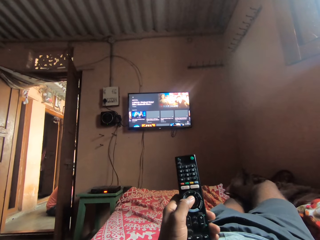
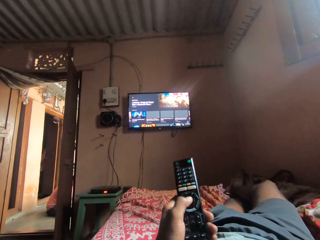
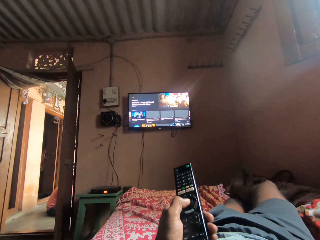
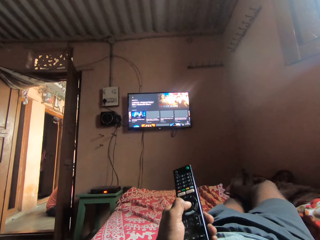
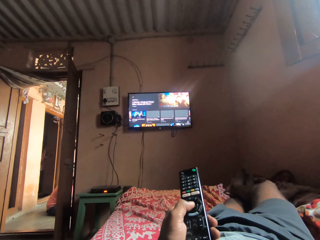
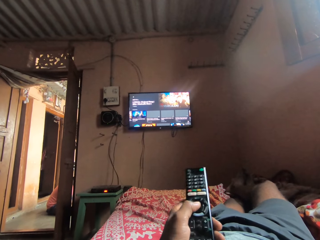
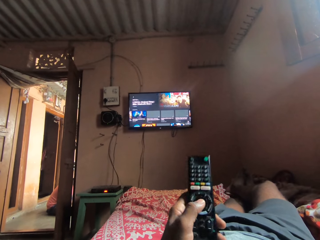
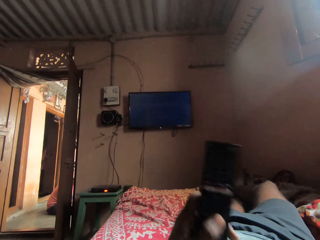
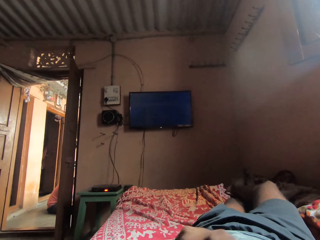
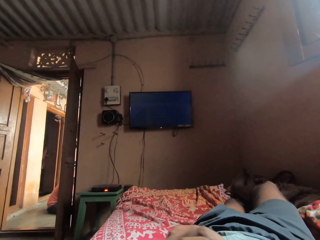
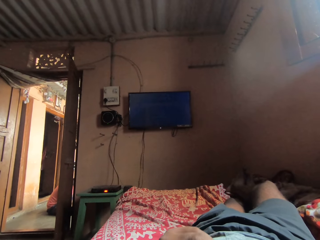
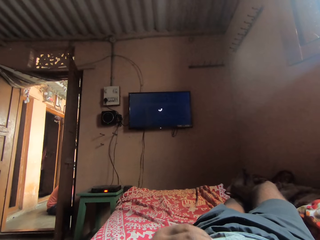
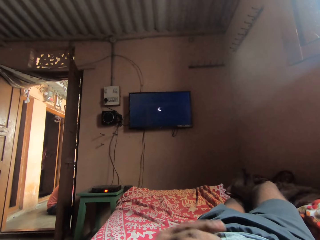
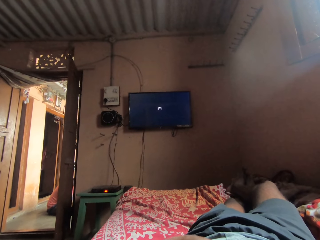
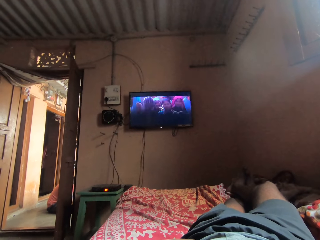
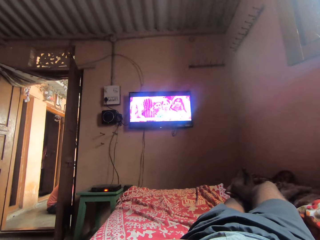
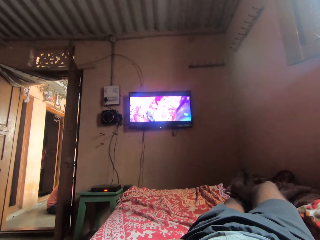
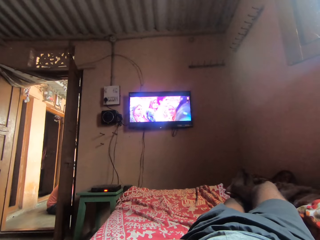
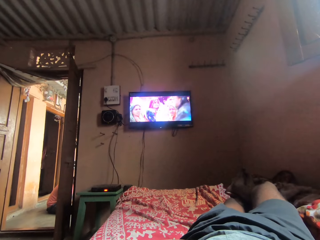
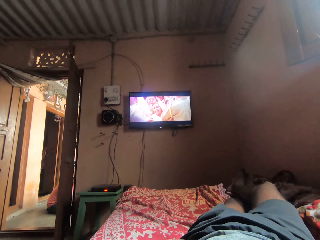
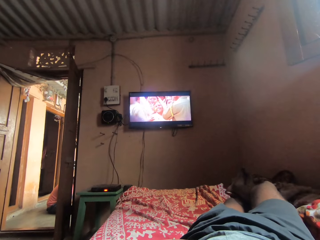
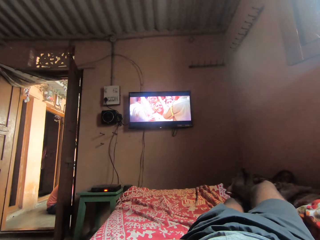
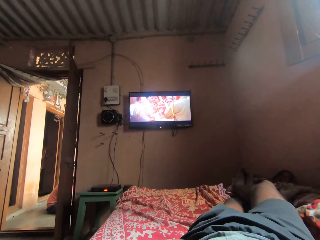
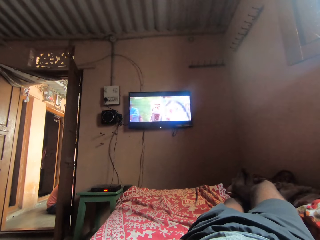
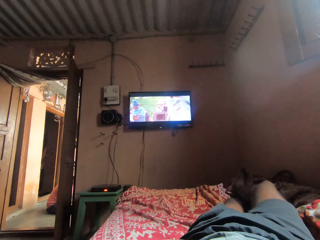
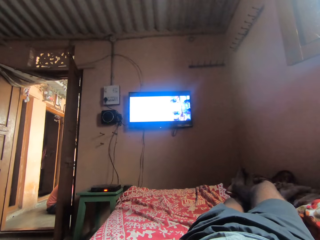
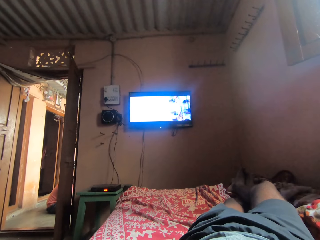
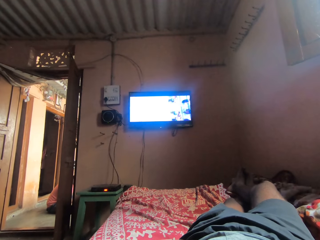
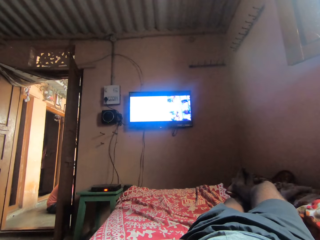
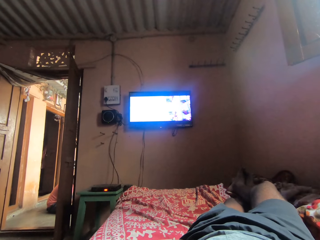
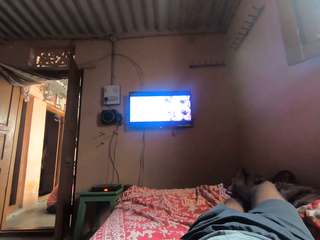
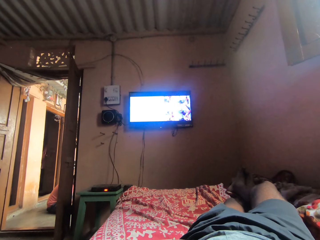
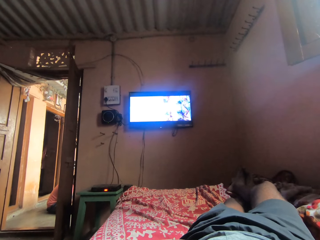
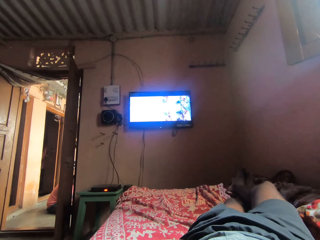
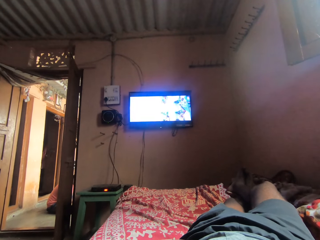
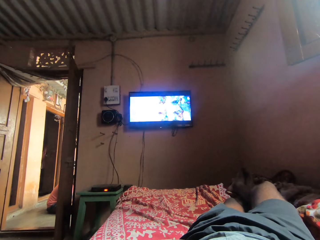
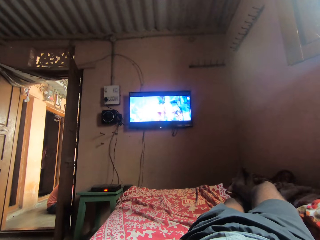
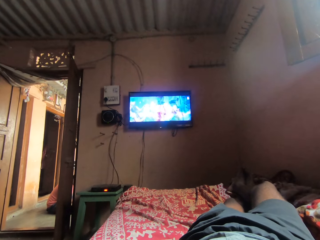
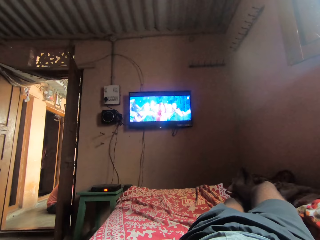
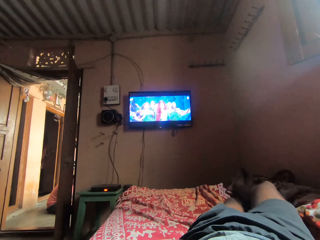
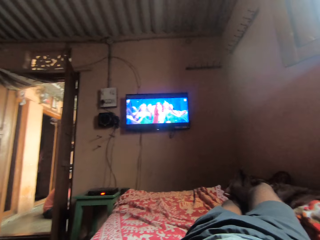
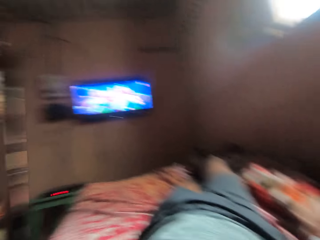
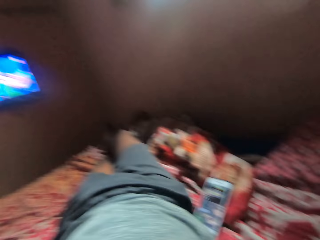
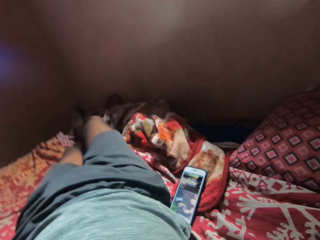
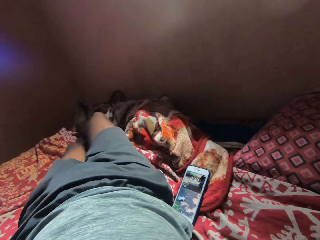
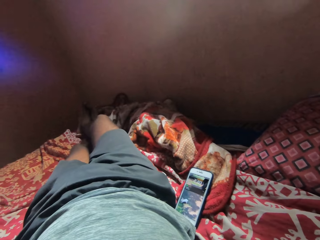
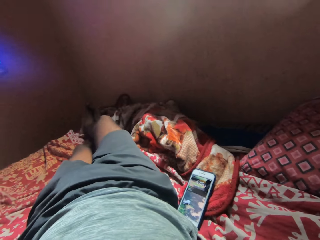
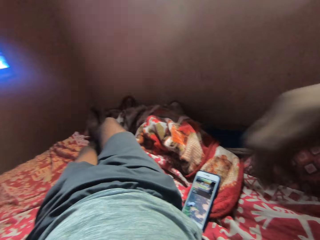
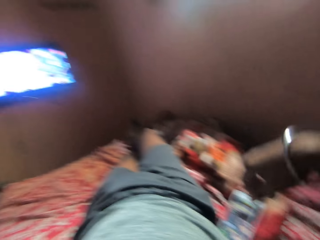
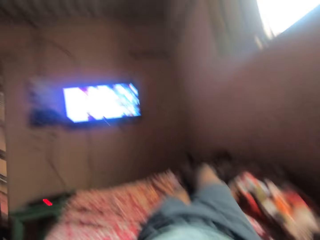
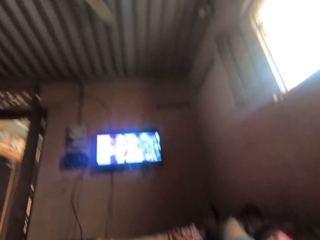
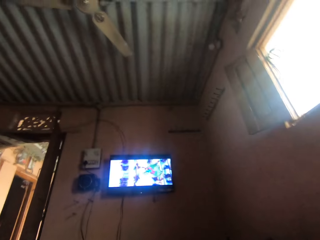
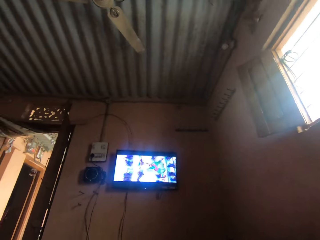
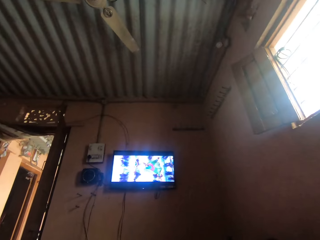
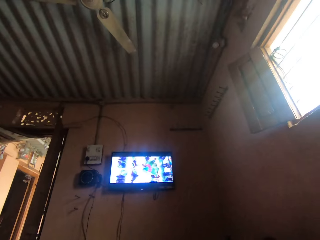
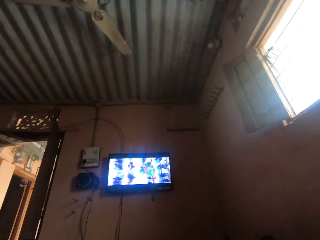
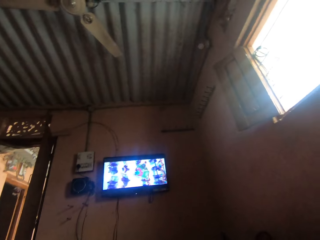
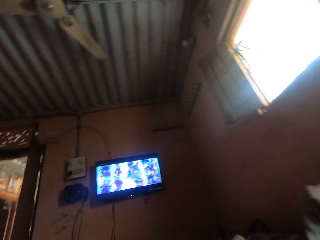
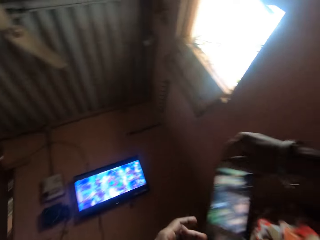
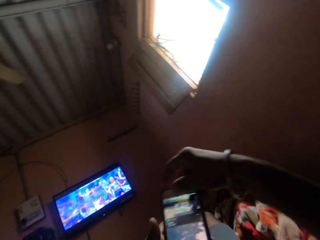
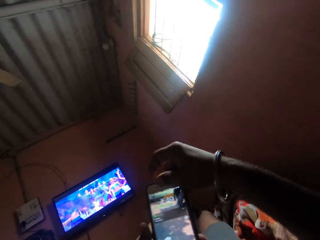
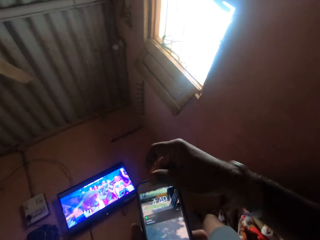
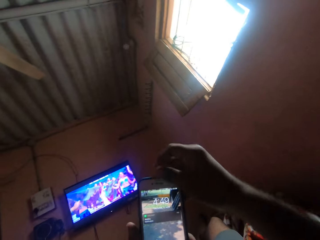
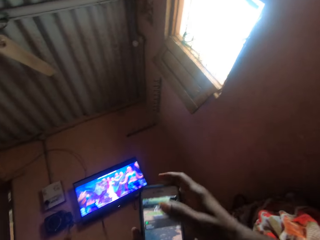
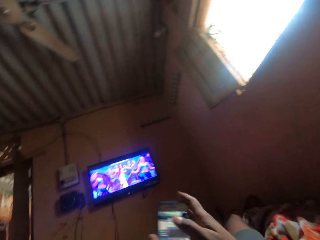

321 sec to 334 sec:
The camera wearer holds the remote. He changes the television station. He presses the remote. He lowers his hand. He watches a television. He looks around. He picks up his phone. He watches the television.

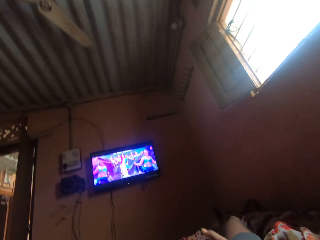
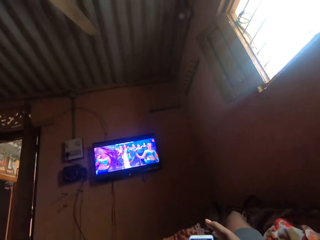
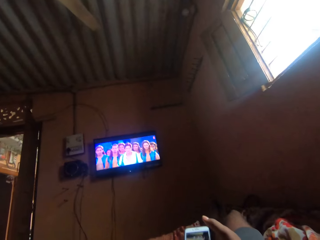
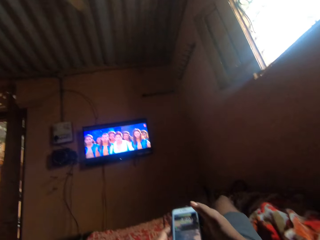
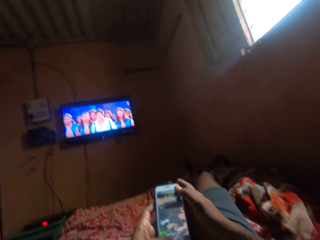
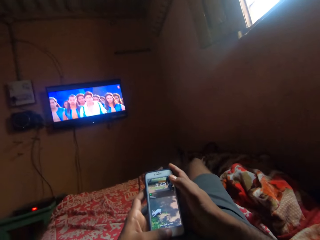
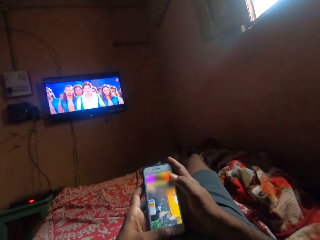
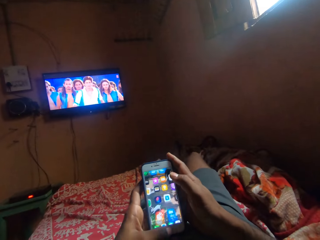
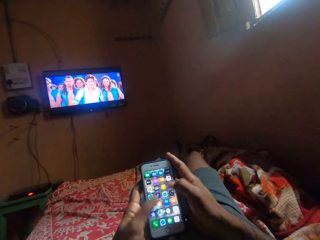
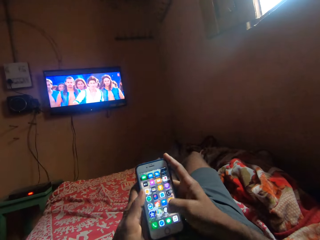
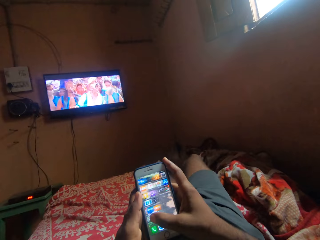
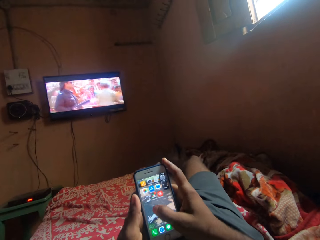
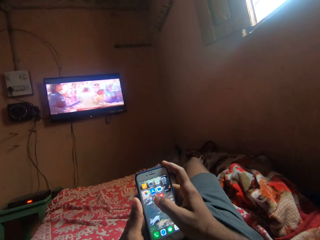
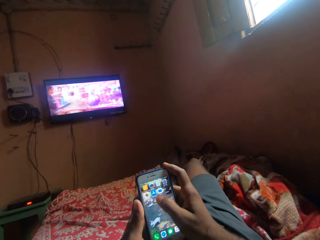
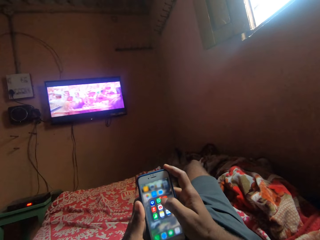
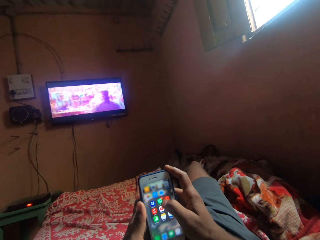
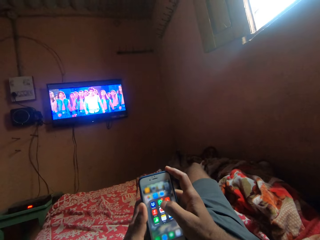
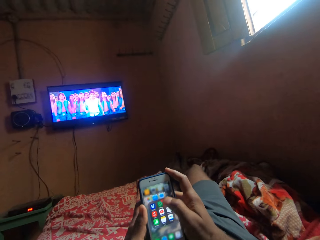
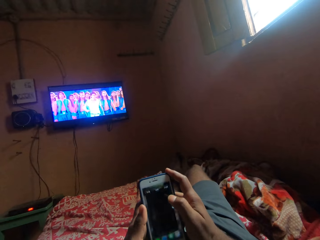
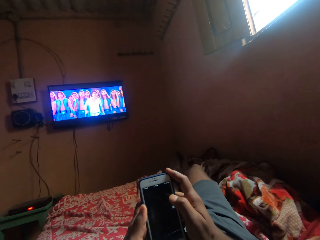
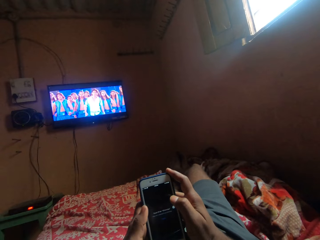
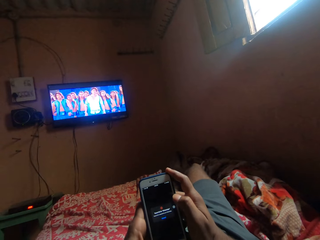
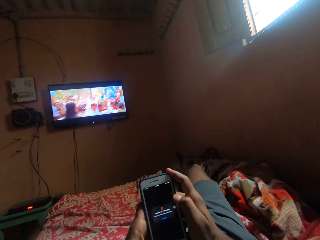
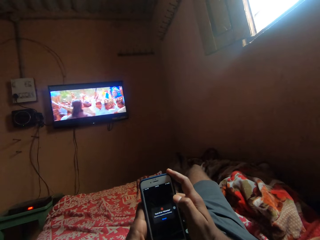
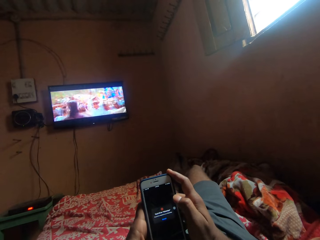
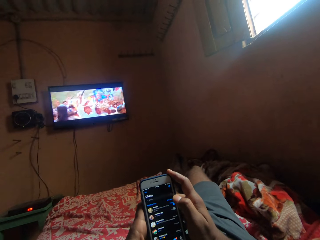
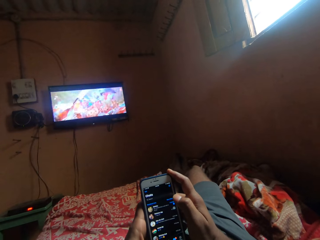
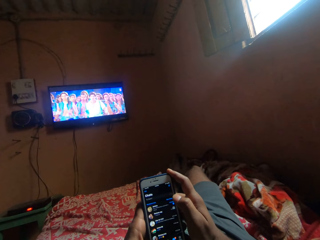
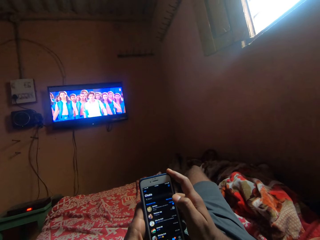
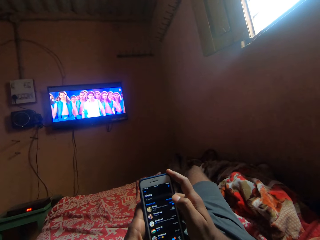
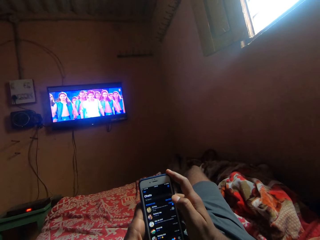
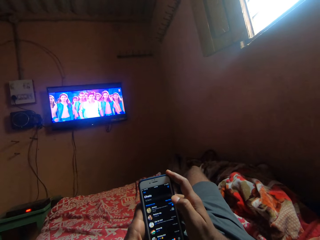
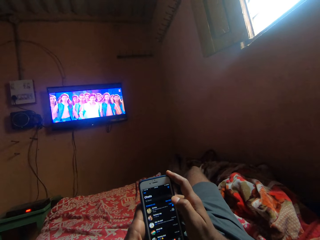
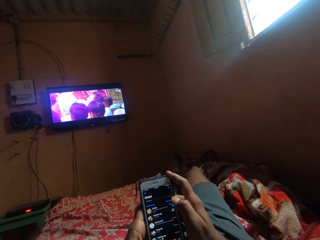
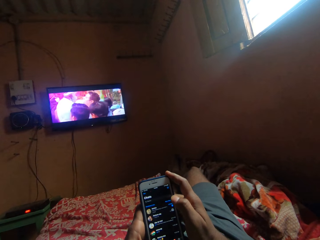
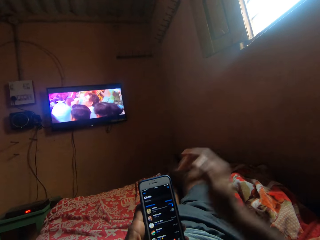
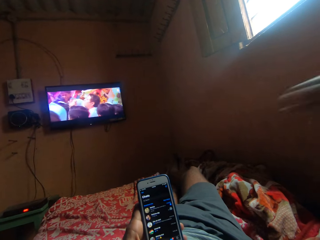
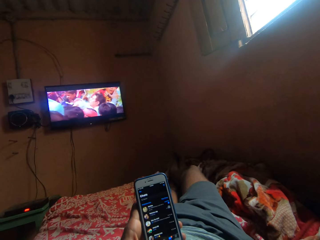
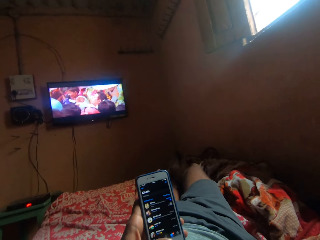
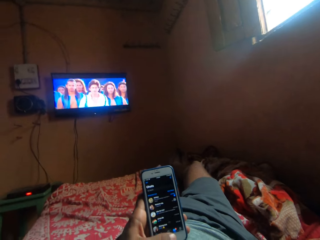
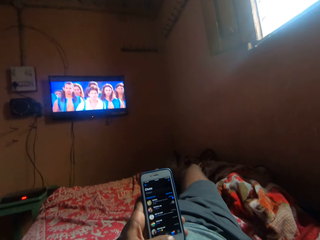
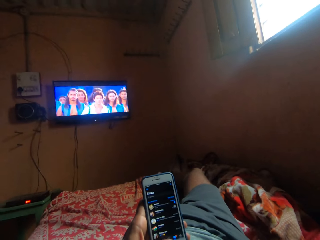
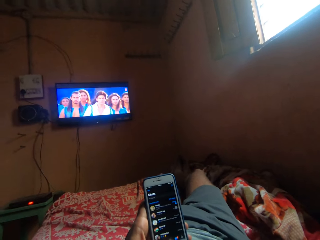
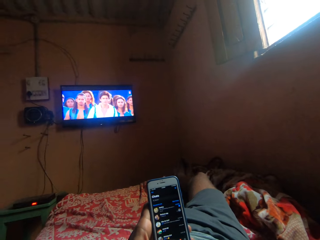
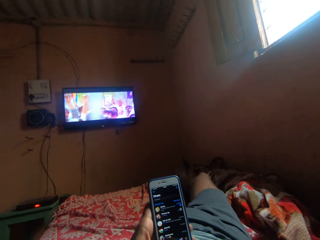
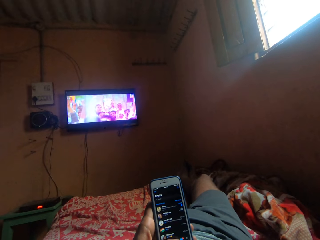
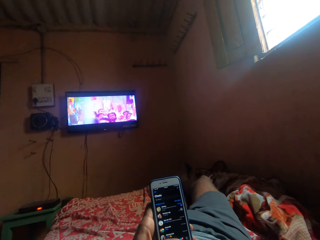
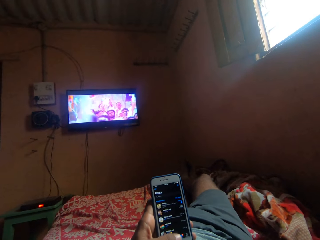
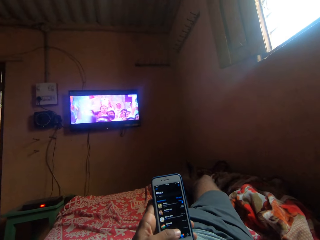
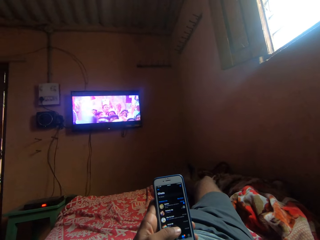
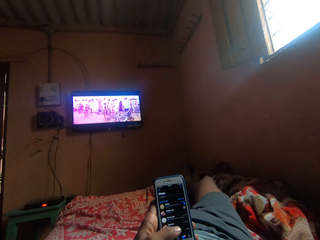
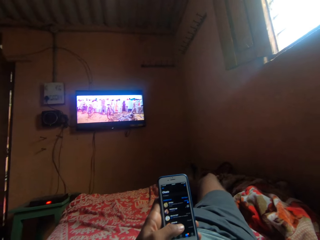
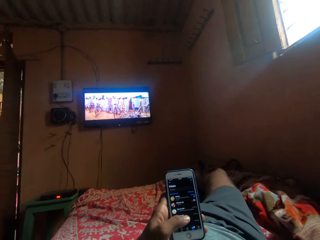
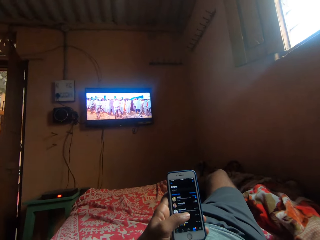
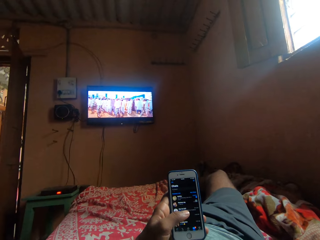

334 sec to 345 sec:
The camera wearer browses his phone. He holds the phone with his hands. He scrolls the phone. He raises his right hand. He watches a television.
